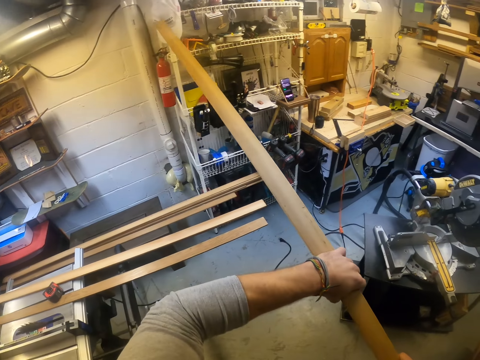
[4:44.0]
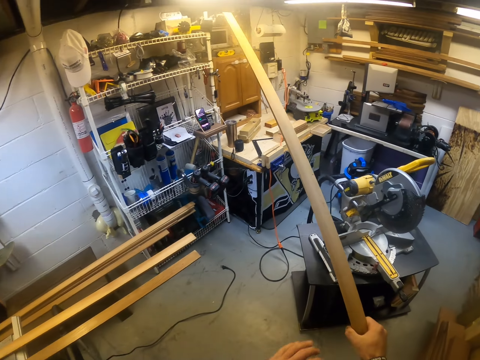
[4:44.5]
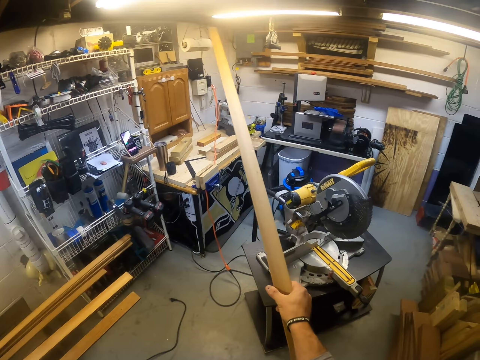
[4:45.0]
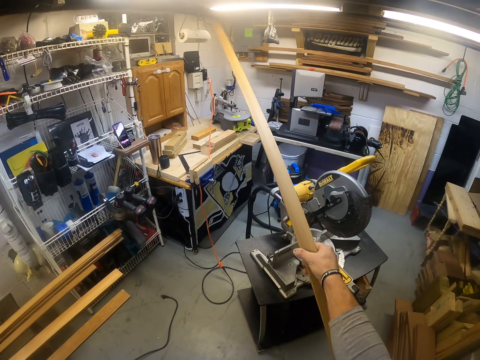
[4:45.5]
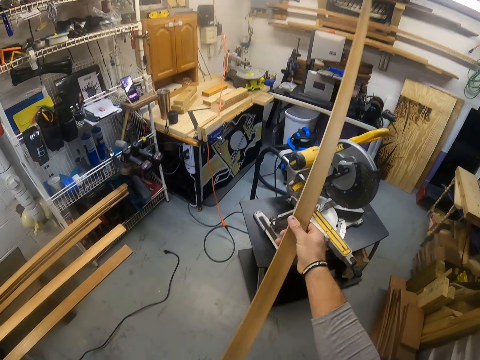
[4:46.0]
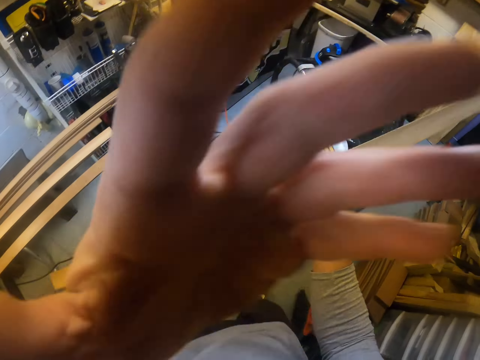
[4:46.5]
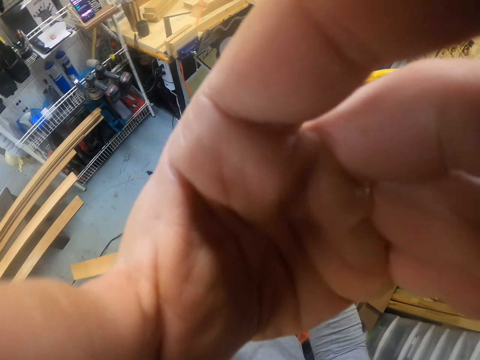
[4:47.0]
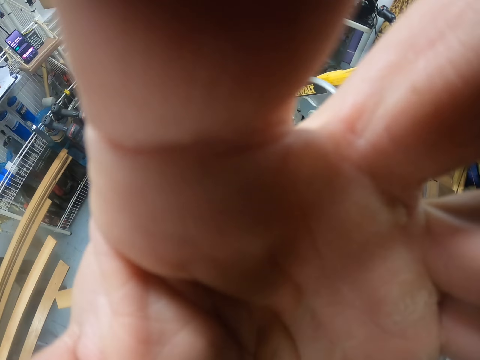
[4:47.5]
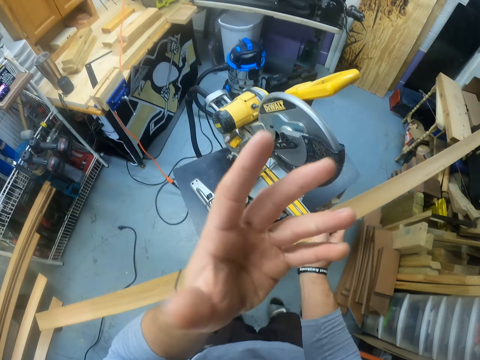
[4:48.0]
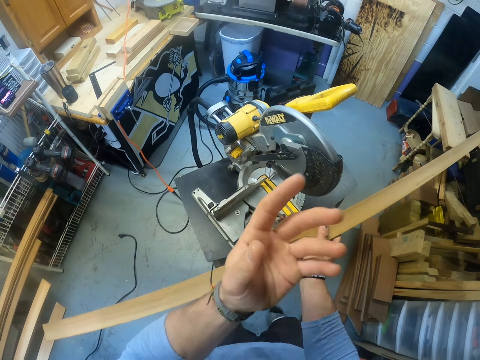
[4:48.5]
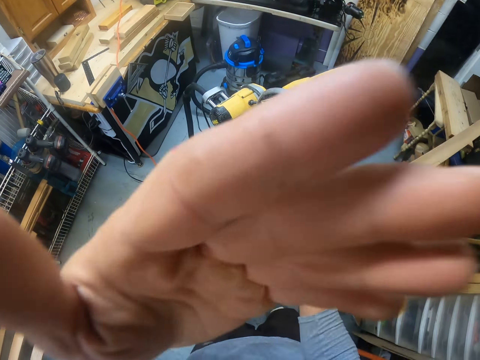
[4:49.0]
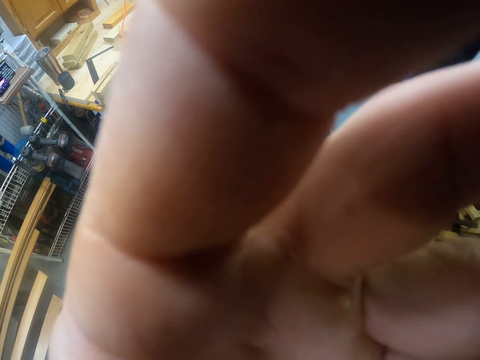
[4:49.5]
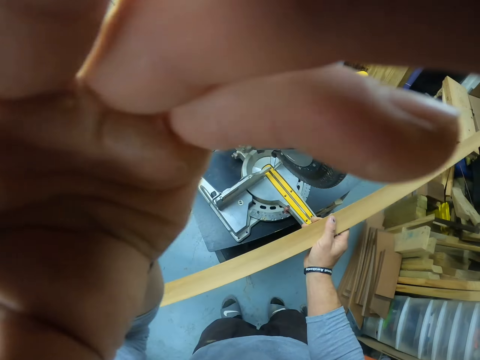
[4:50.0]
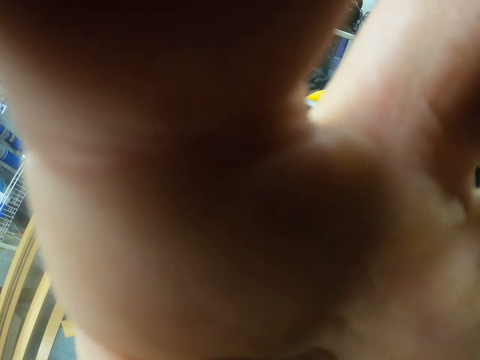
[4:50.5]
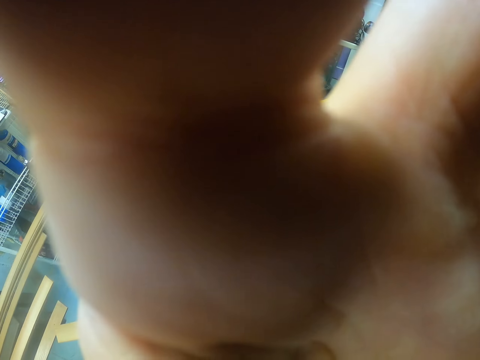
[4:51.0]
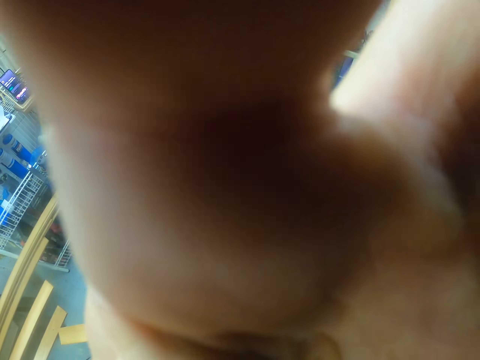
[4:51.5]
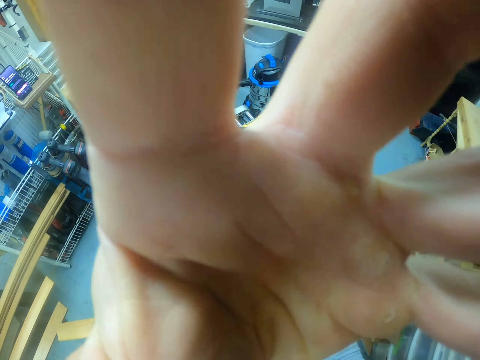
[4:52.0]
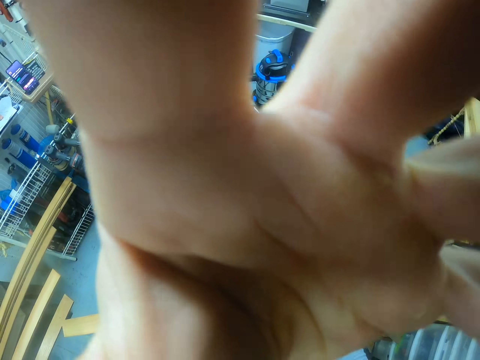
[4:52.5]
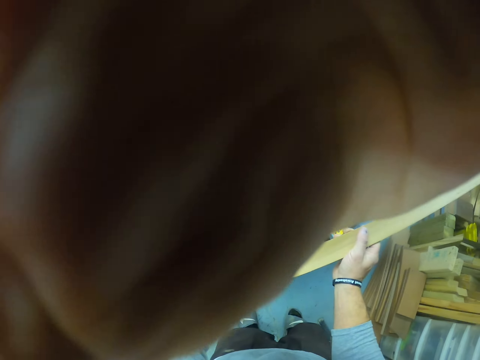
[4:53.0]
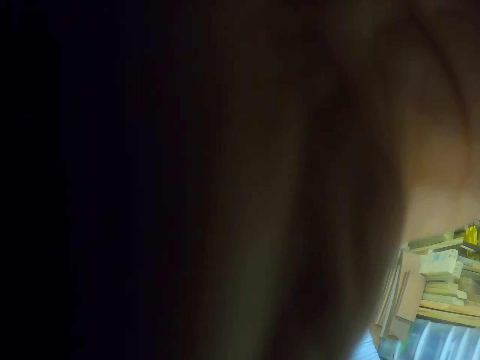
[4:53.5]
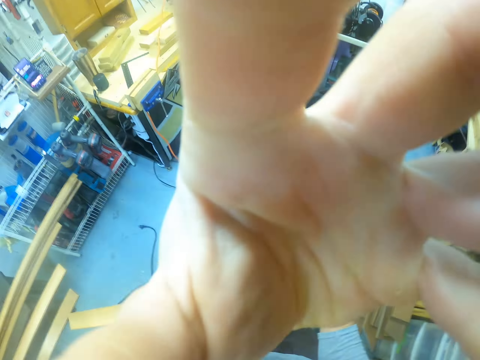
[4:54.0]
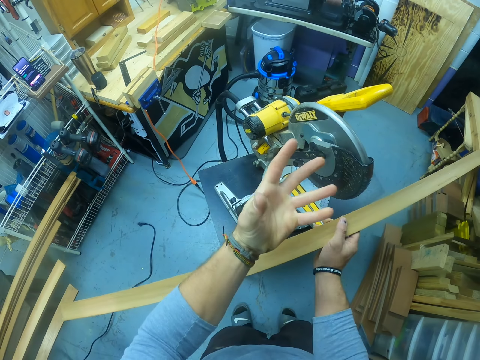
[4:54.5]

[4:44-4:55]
The camera wearer touches his face with his left hand. He adjusts the camera.

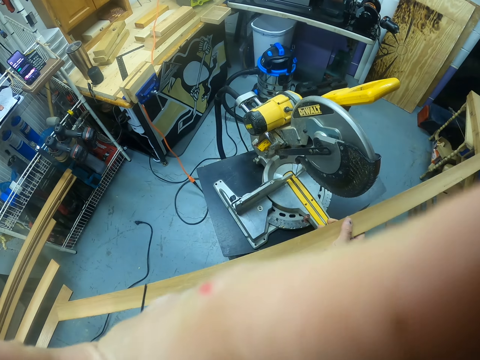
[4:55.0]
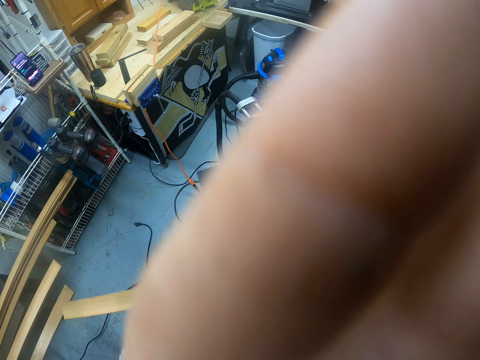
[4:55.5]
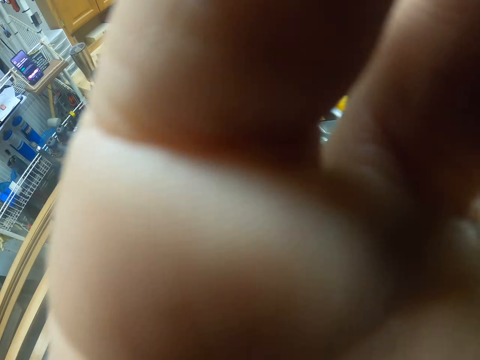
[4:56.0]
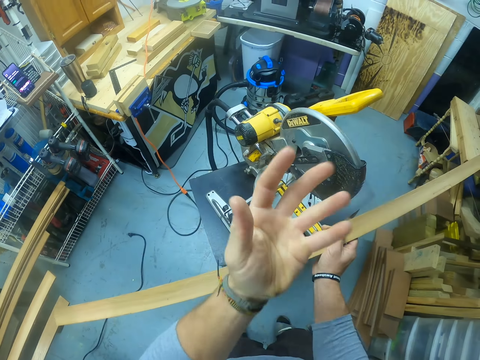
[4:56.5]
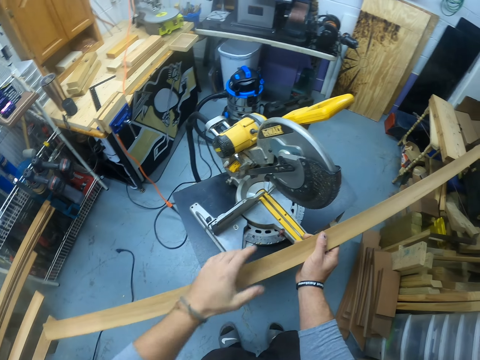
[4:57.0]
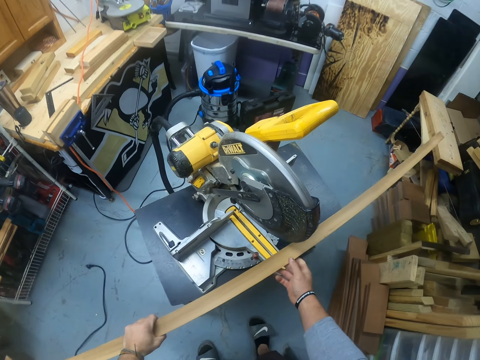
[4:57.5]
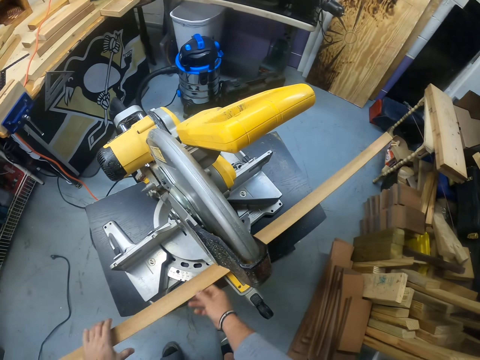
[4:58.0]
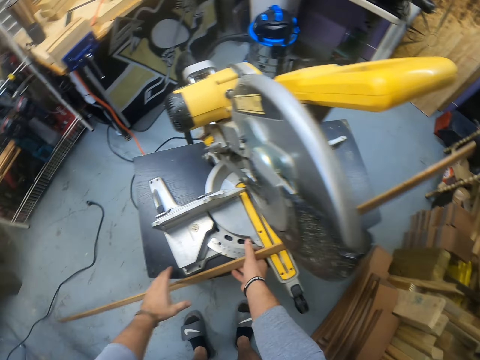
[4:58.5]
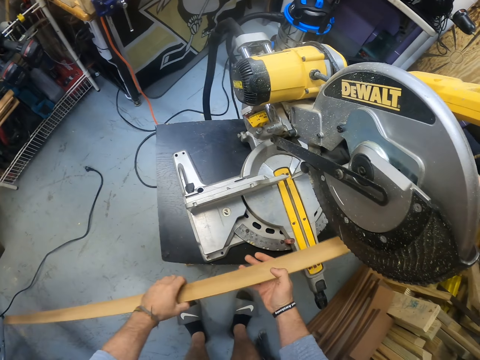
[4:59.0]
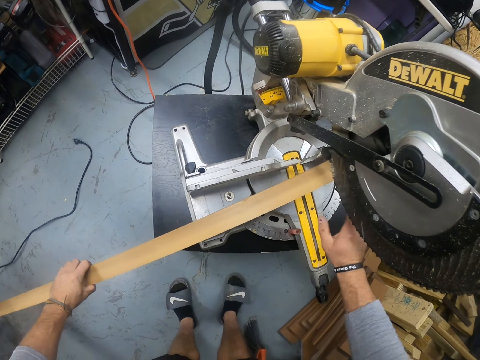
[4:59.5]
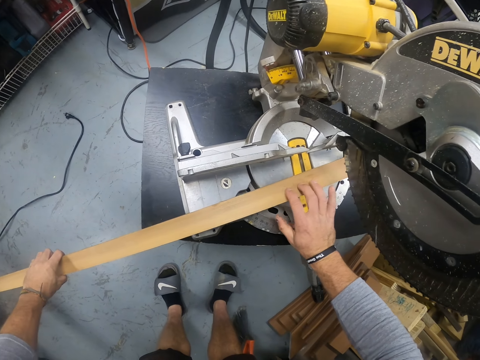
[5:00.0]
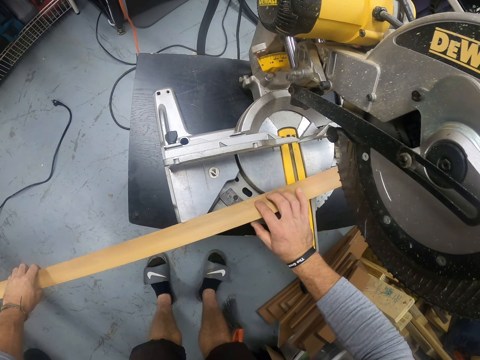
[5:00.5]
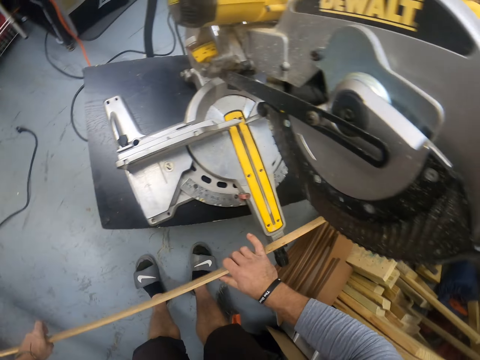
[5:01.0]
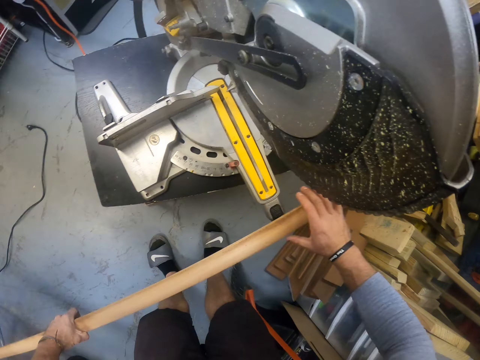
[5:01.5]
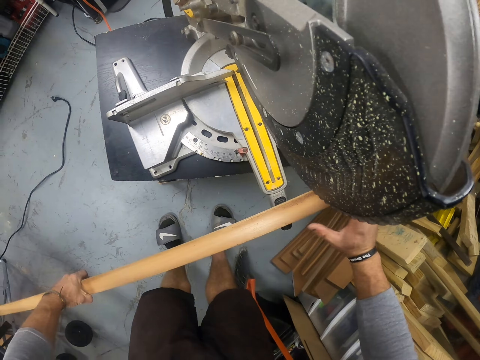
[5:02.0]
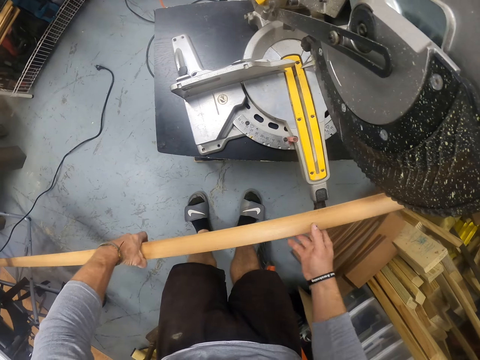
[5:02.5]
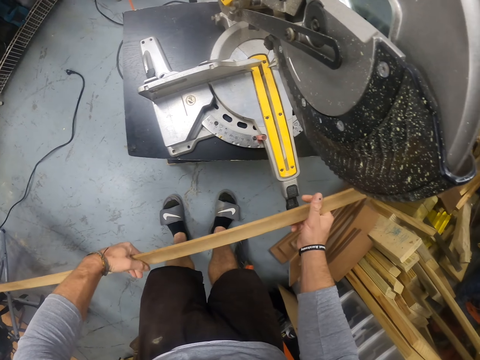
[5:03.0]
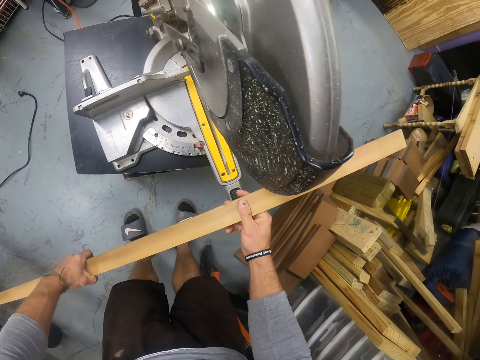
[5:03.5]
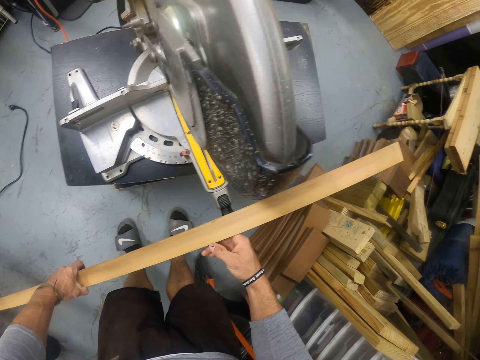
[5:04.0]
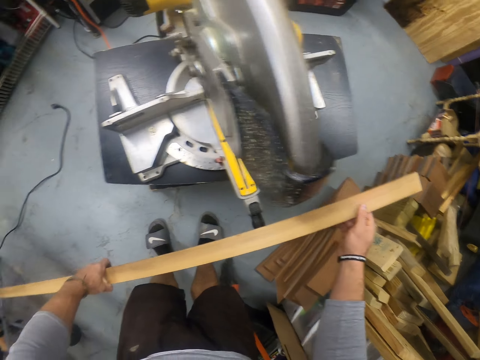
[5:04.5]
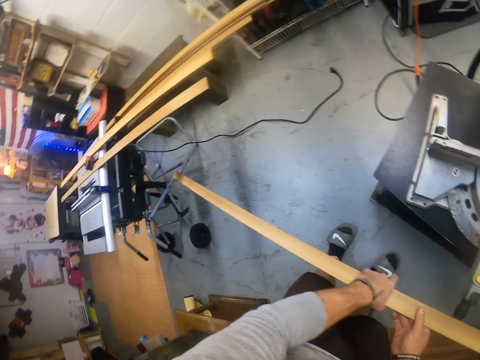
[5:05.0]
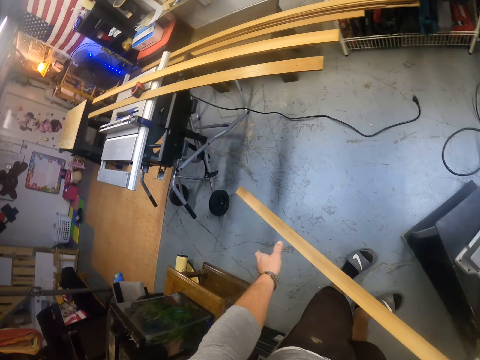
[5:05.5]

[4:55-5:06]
The camera wearer puts the wood down. They lift the wood. They check the wood.

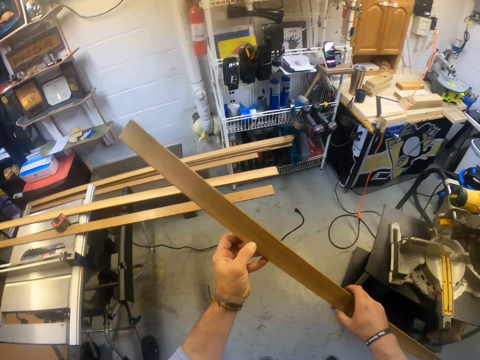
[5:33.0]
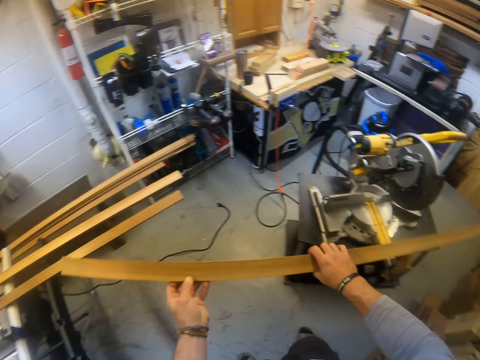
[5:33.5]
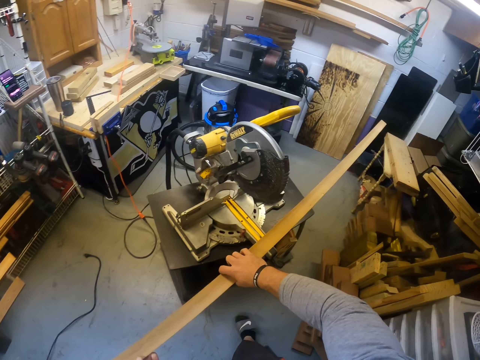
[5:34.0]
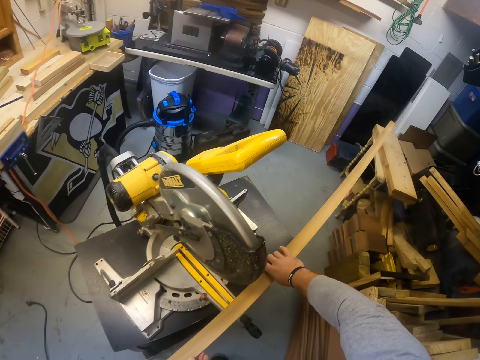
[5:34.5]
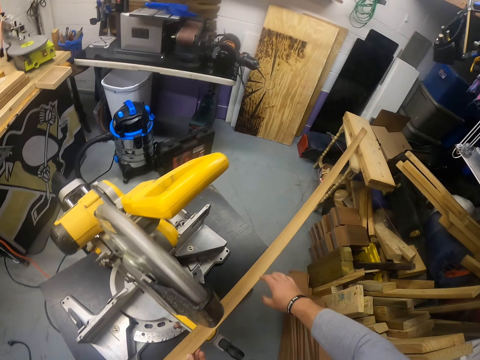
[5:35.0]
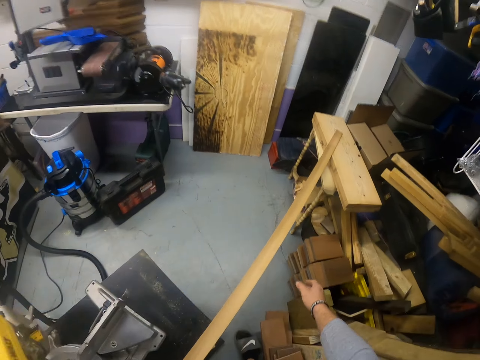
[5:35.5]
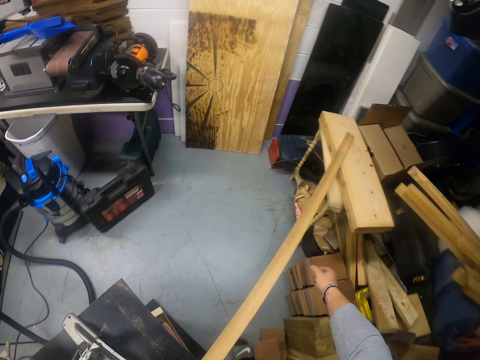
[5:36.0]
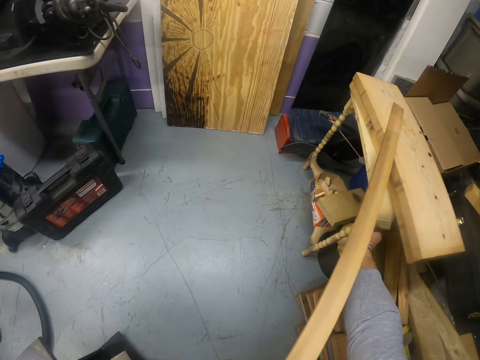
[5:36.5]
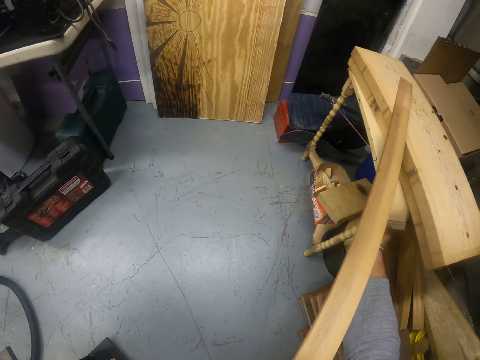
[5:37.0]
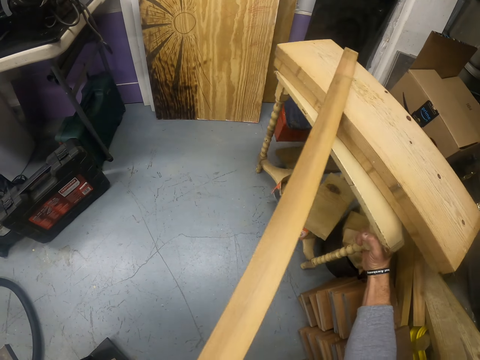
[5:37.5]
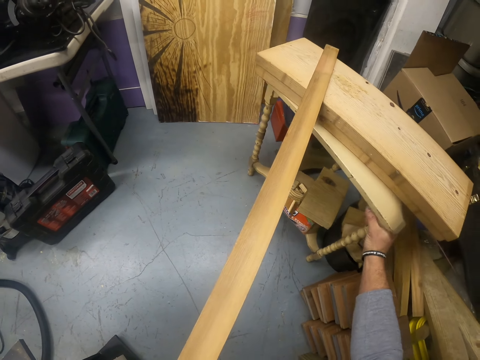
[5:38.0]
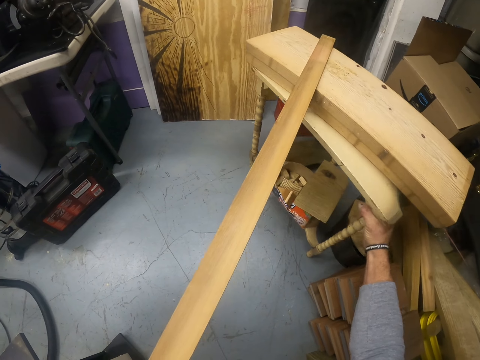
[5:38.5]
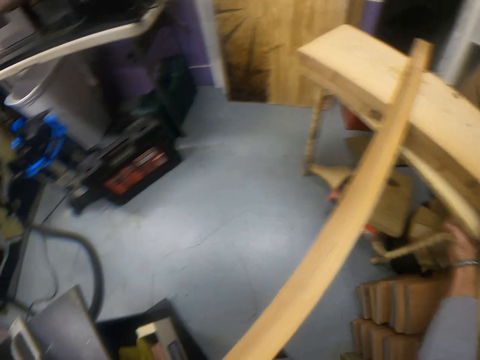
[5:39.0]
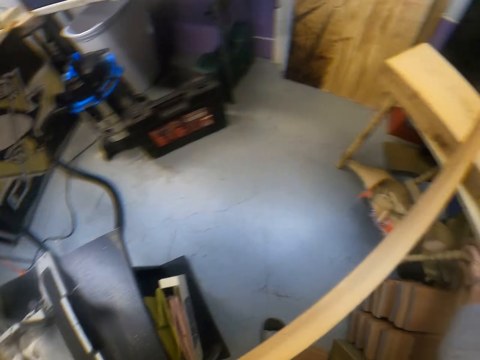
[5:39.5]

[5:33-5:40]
The camera wearer places the plank on the miter saw on a black table and a stool with both hands. He drags the stool closer with his right hand.
